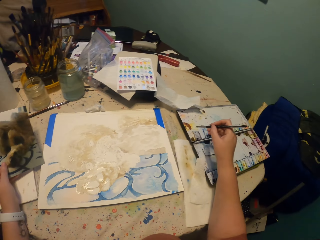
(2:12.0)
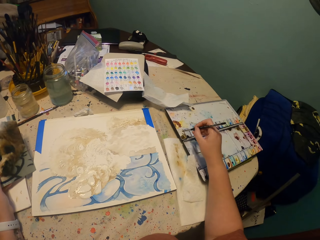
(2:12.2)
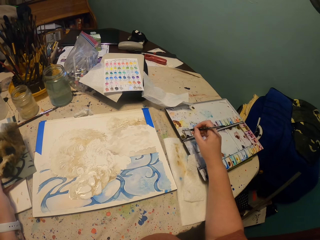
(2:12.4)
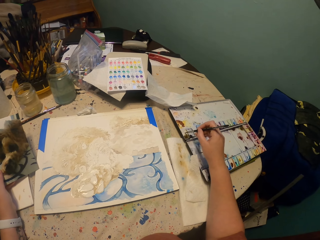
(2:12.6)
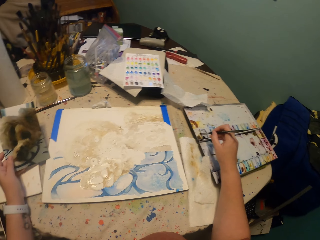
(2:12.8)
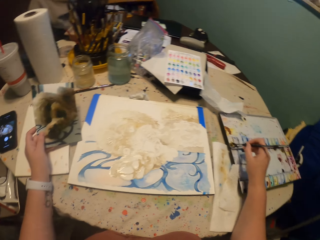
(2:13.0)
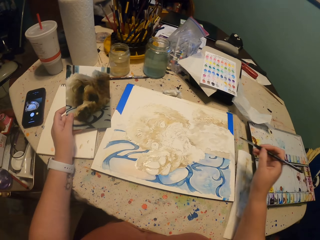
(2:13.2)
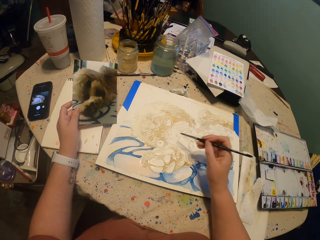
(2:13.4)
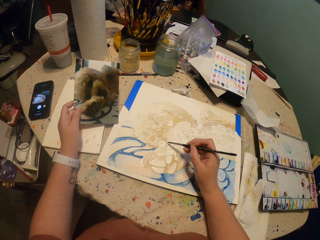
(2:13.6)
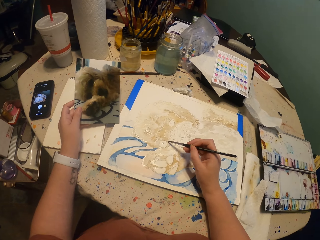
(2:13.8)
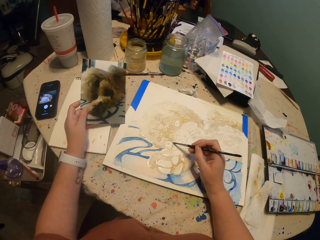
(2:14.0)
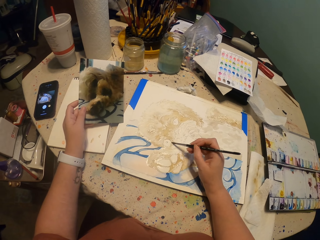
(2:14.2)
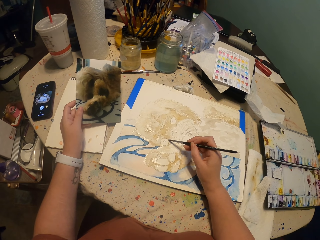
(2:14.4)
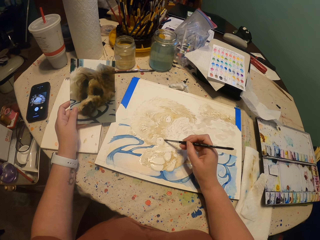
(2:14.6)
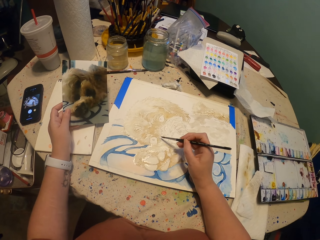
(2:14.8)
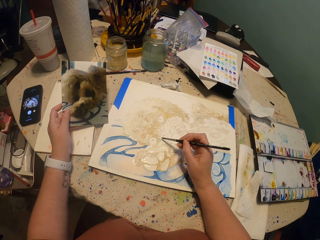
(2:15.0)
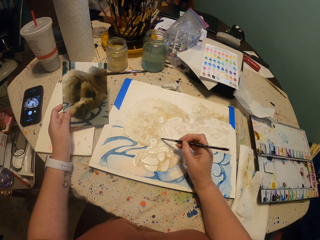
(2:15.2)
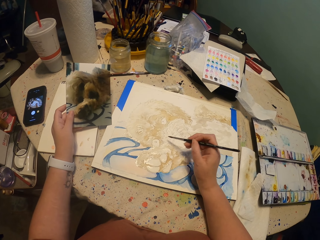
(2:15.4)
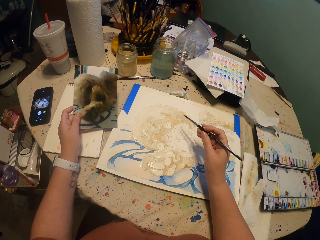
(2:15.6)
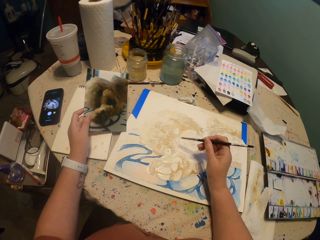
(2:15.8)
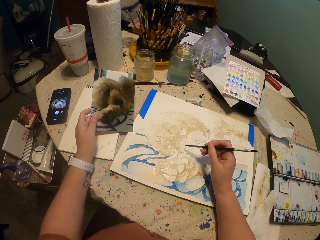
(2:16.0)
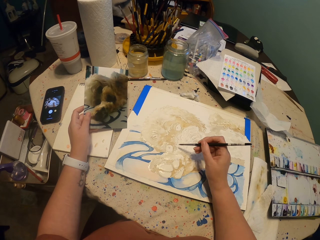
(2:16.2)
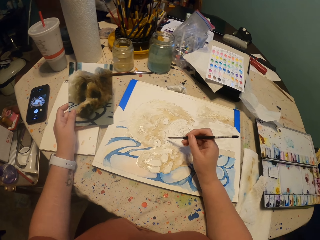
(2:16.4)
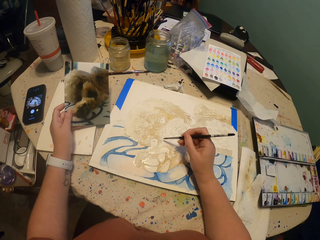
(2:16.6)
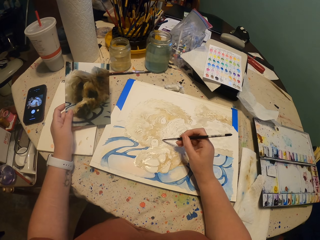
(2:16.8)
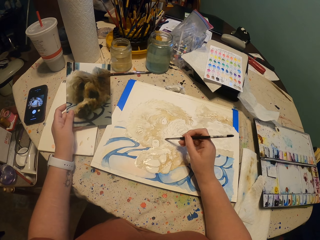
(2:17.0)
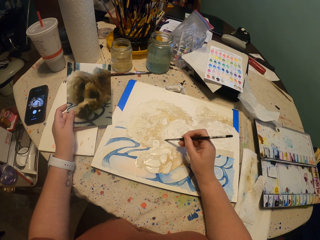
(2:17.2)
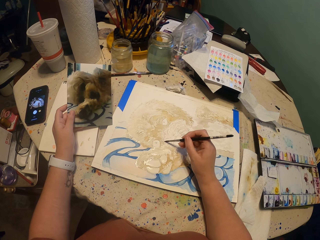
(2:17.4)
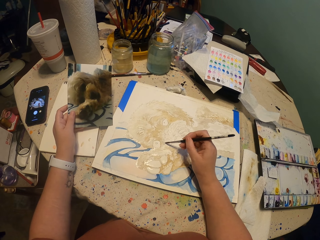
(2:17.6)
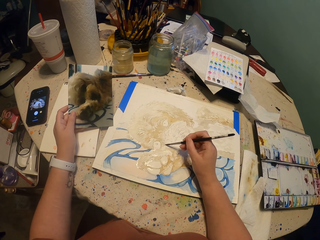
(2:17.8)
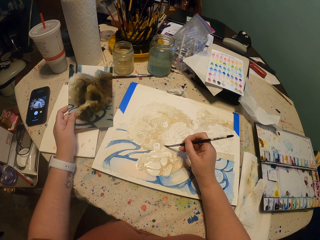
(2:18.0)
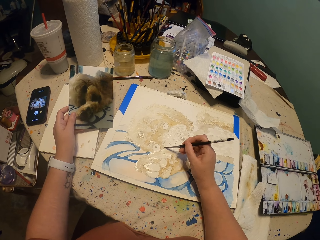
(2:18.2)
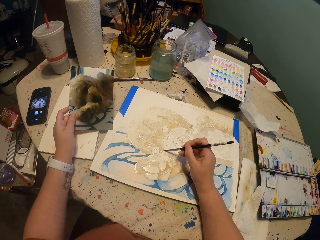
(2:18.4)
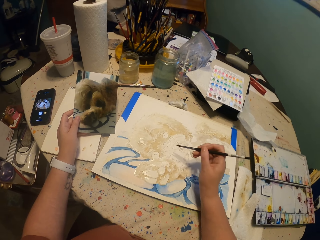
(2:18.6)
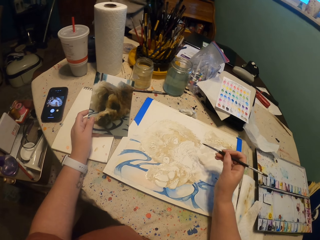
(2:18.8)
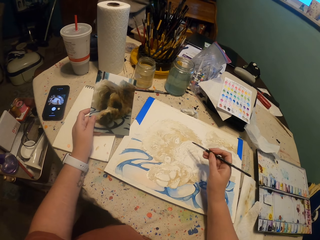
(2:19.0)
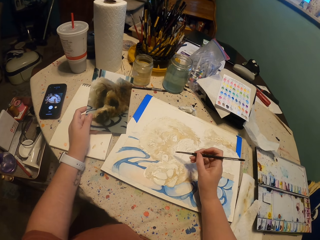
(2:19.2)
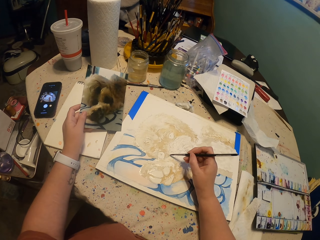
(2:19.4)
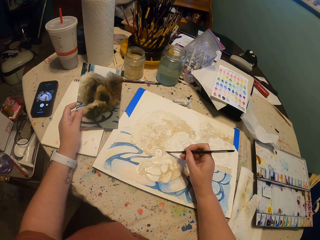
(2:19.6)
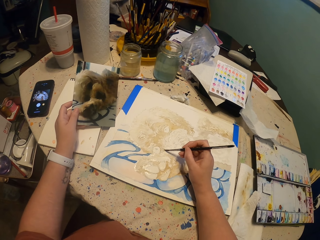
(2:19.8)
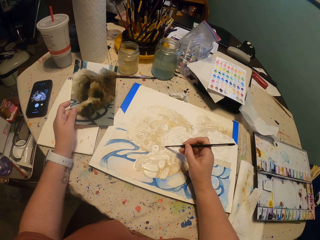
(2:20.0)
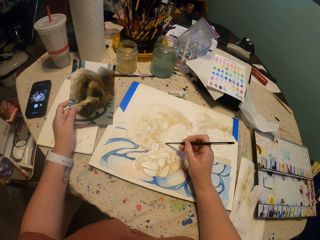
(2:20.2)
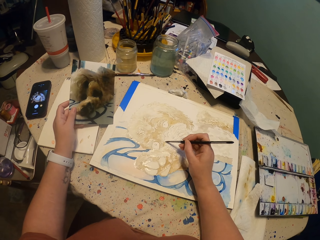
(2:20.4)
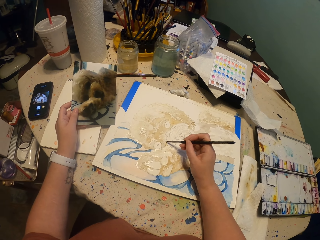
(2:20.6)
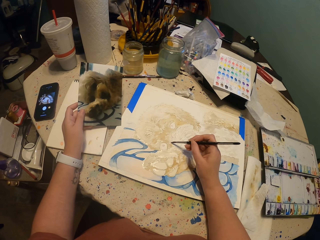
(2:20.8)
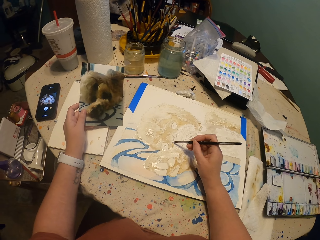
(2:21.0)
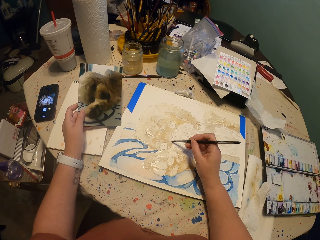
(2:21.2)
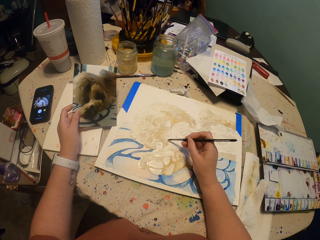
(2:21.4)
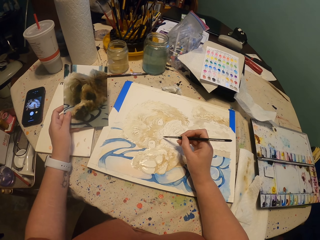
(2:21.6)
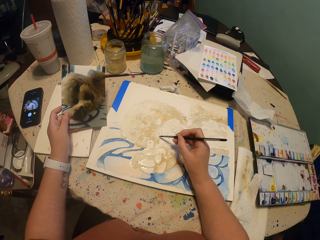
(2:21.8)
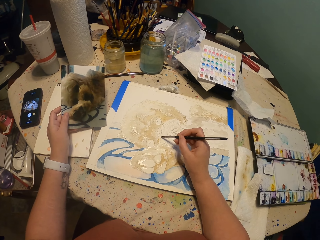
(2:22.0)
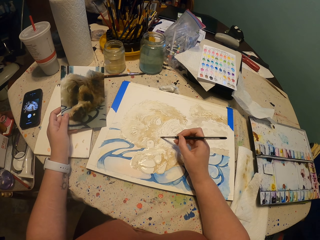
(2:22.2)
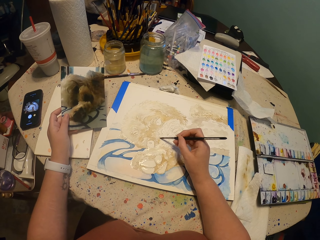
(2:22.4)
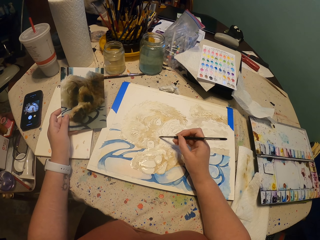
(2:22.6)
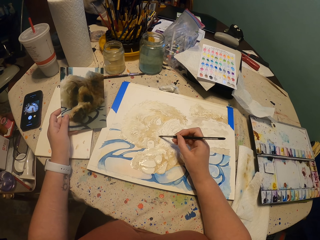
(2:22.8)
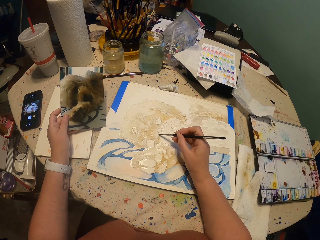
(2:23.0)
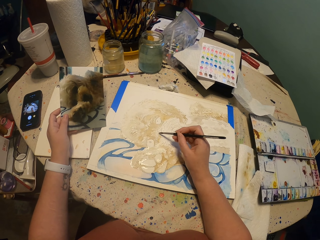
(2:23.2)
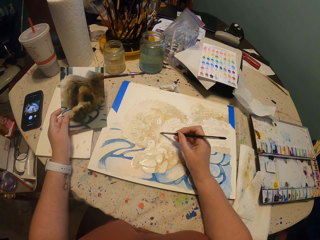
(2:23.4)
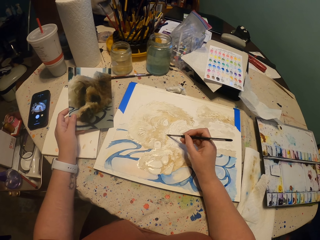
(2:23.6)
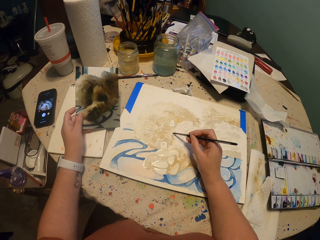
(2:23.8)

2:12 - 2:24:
The camera wearer dips a brush in a paint. They paint on a paper.

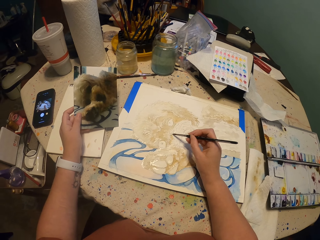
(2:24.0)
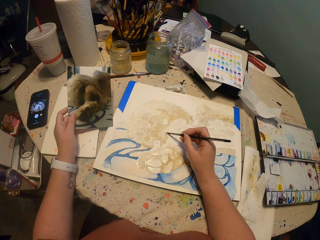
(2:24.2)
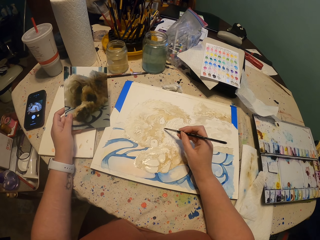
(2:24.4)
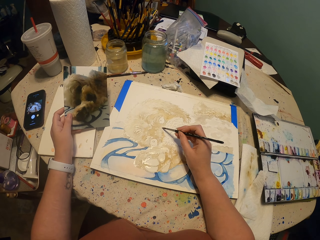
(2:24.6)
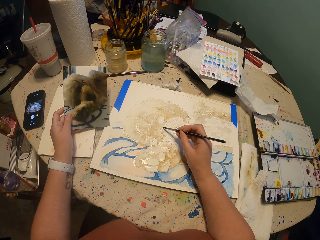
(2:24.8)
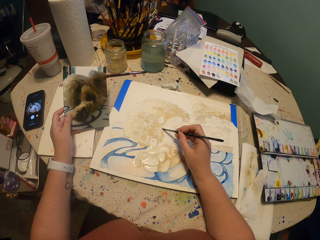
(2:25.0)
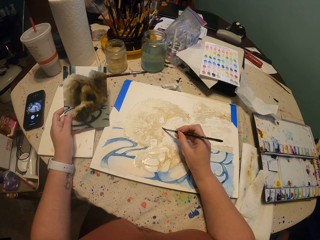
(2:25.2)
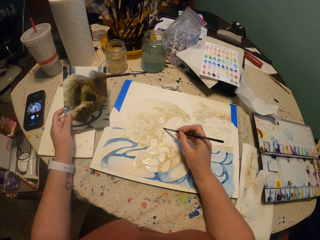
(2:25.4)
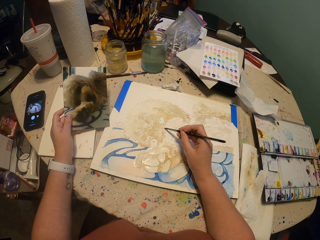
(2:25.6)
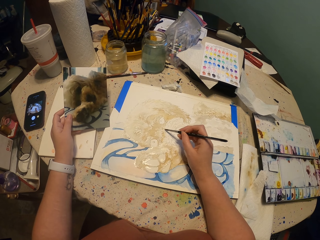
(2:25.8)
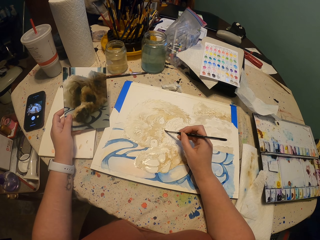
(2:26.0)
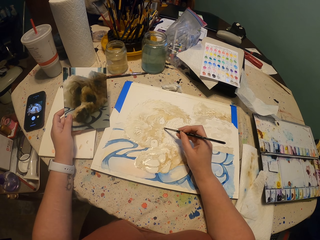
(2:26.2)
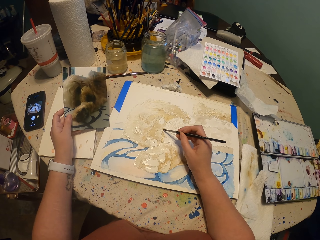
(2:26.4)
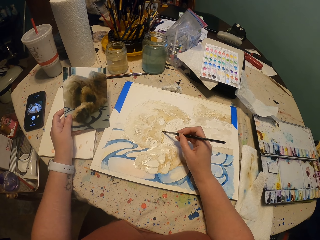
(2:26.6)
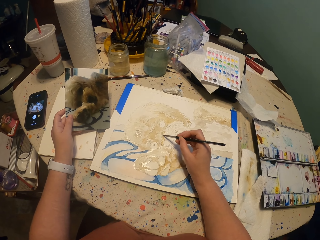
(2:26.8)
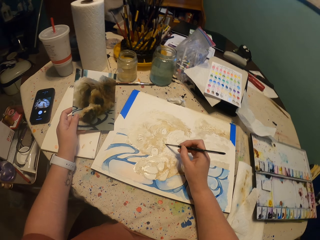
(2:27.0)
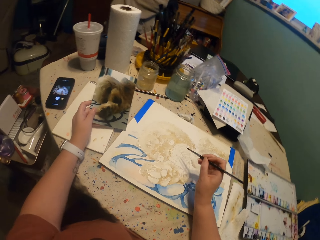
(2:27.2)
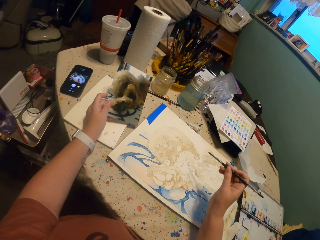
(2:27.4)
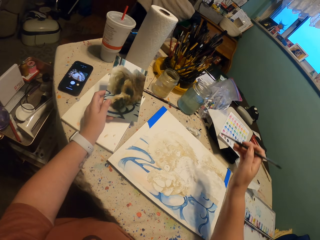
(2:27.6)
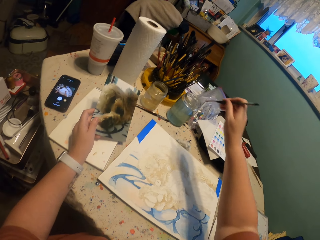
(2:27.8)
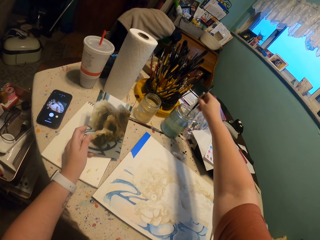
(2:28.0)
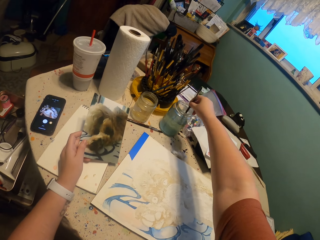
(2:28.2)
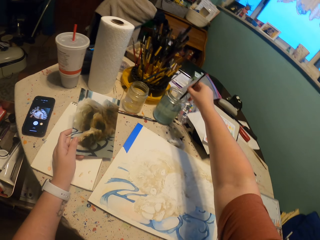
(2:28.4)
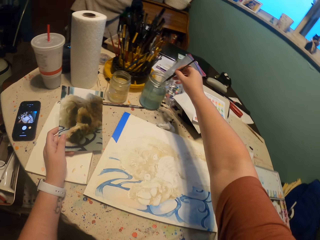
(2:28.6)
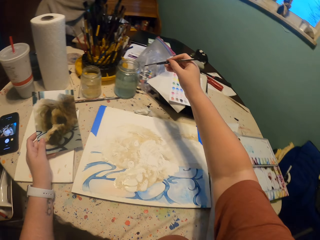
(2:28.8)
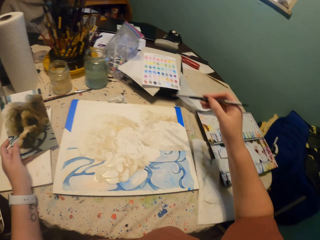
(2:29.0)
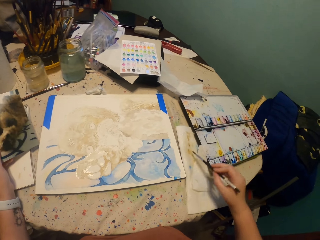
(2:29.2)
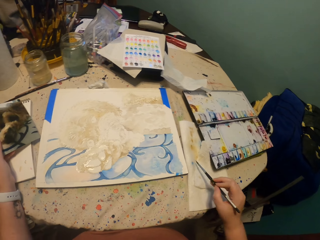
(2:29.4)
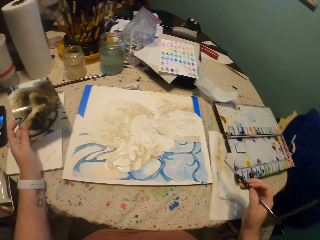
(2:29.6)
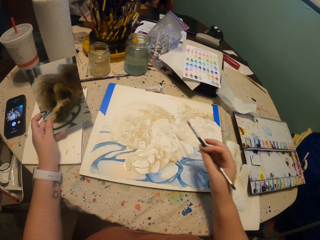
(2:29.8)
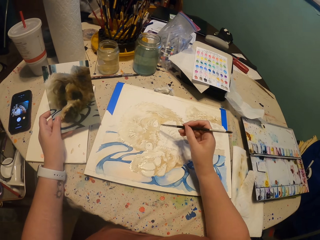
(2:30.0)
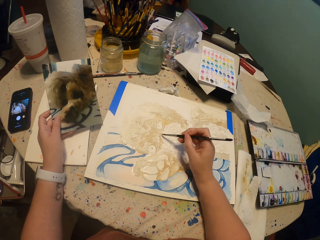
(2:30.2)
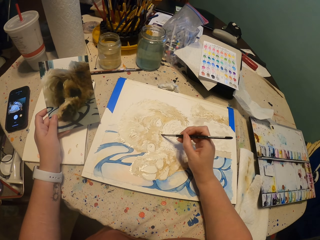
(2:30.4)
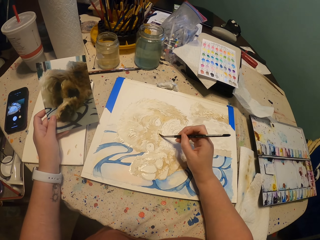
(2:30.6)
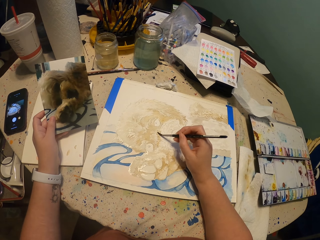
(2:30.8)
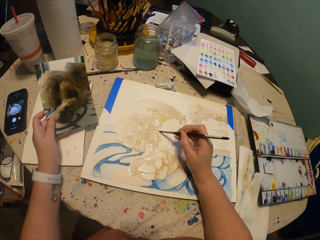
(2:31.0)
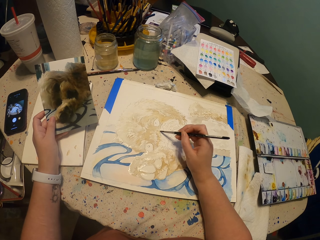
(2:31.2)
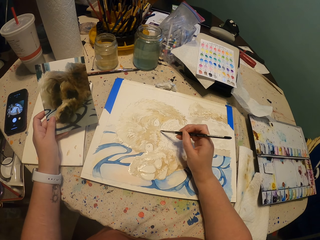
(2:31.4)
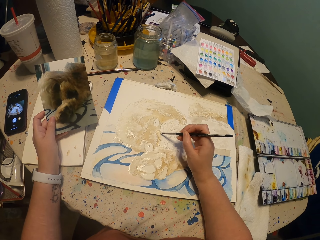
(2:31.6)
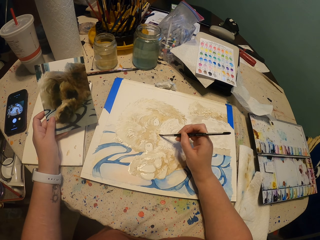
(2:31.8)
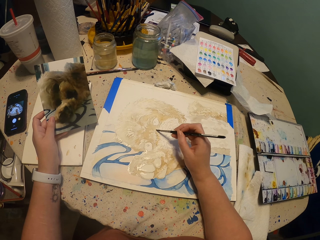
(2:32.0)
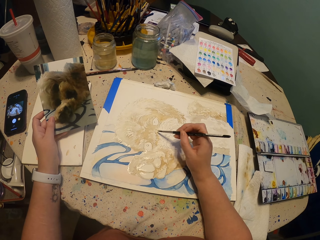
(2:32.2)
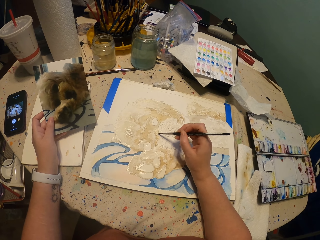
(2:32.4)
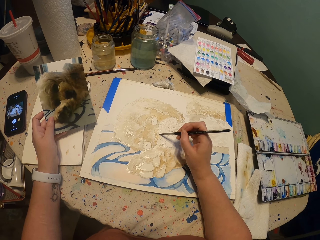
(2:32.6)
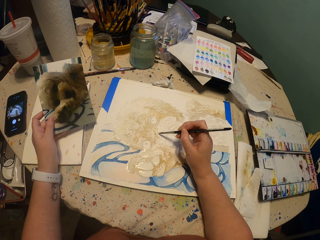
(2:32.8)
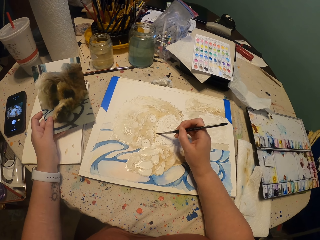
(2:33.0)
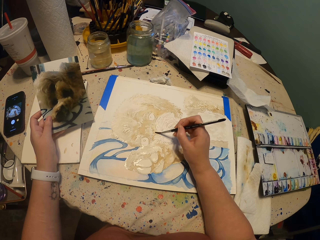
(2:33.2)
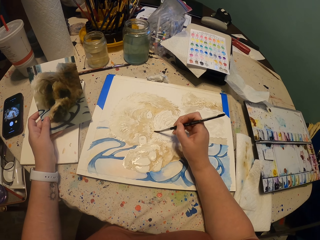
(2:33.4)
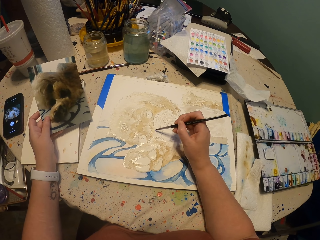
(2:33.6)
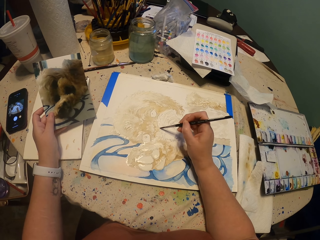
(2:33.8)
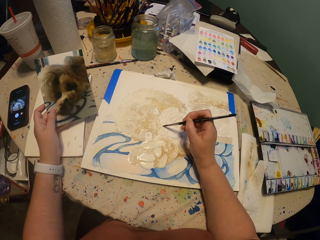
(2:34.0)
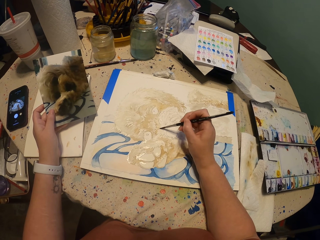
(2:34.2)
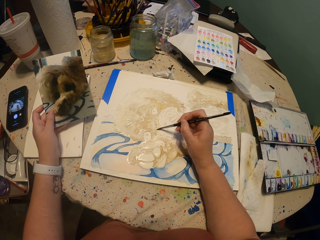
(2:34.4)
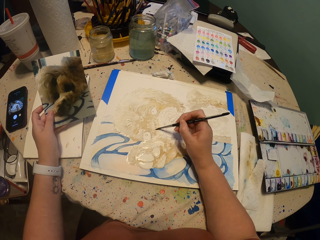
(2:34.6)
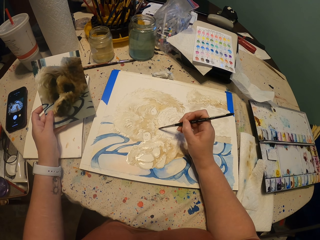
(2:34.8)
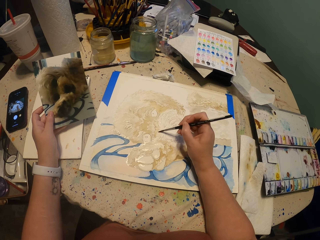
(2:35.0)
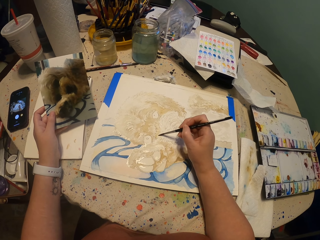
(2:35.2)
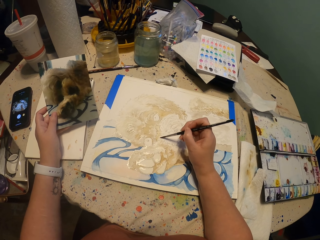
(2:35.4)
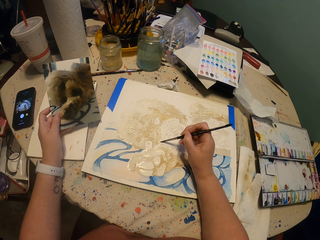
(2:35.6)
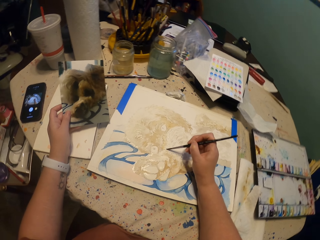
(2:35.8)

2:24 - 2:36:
The camera wearer dips a brush in a tin. They smear the brush on a tissue. They paint on a paper.
